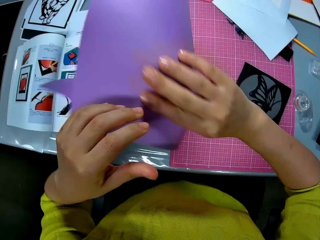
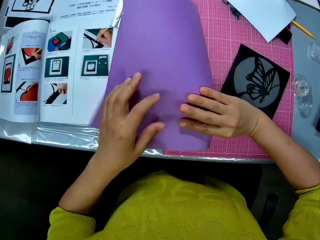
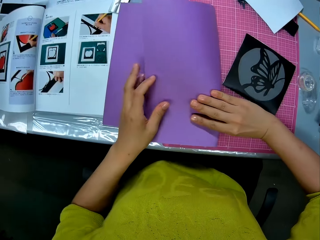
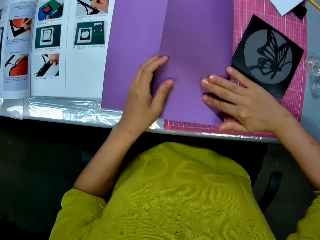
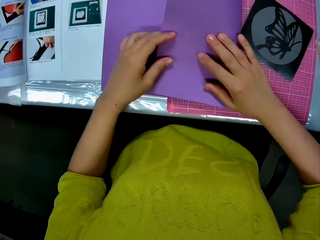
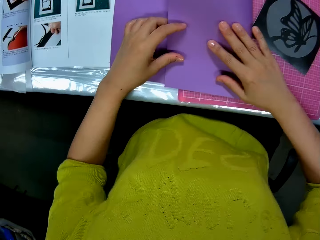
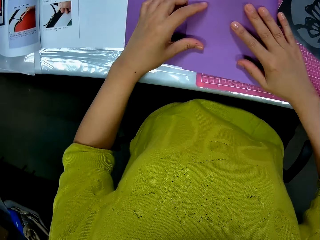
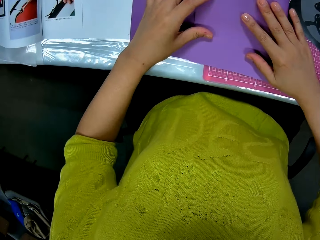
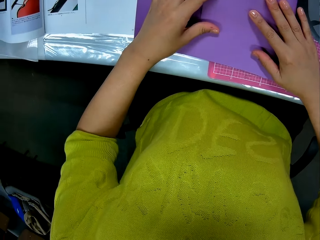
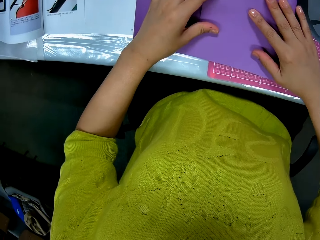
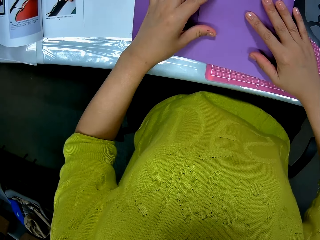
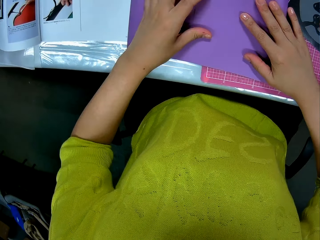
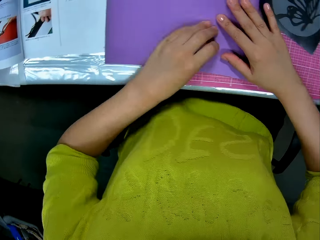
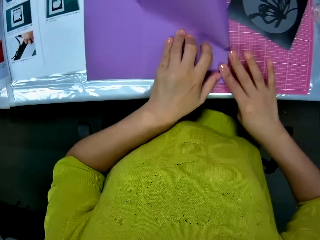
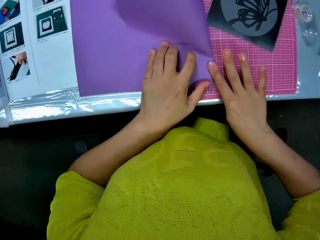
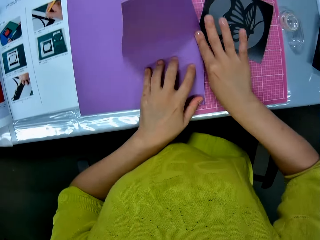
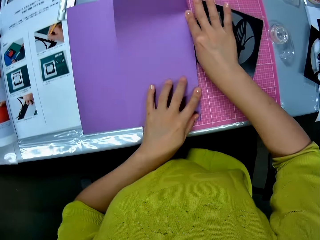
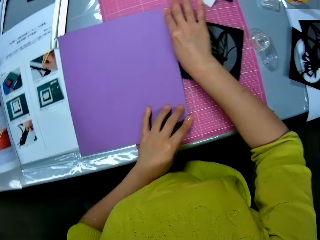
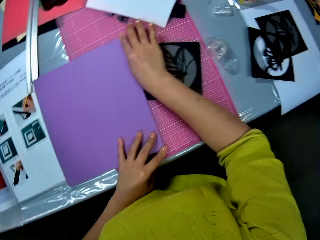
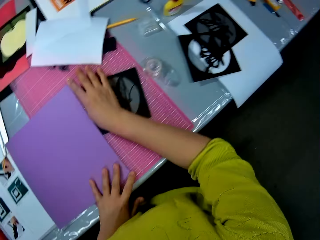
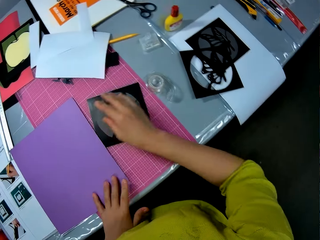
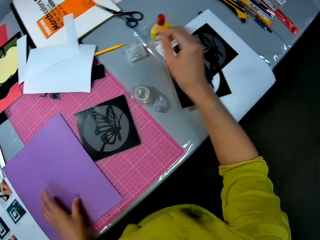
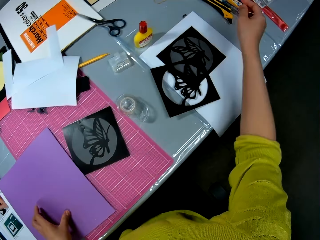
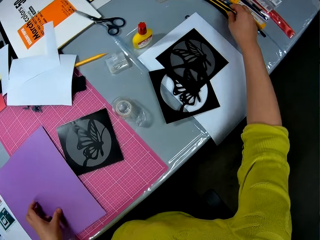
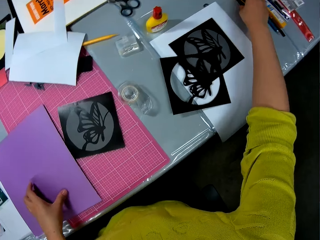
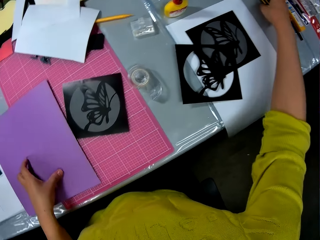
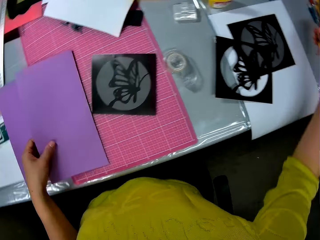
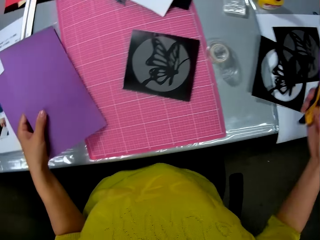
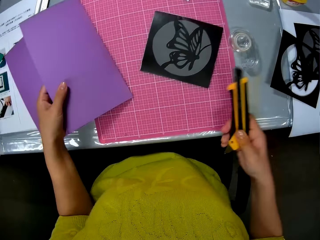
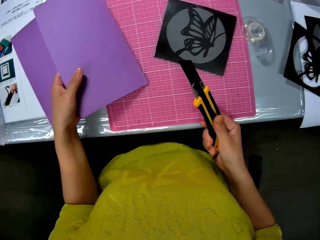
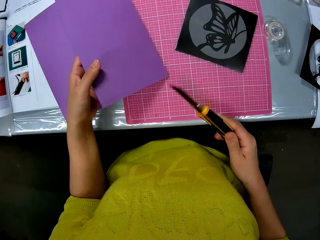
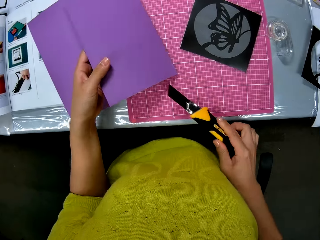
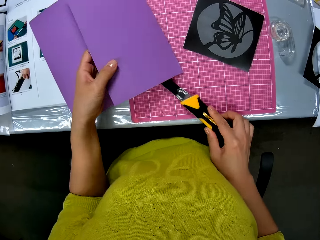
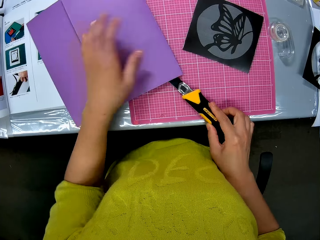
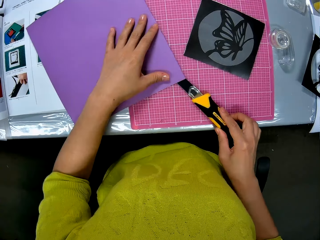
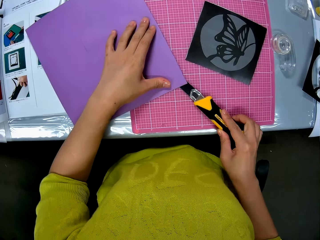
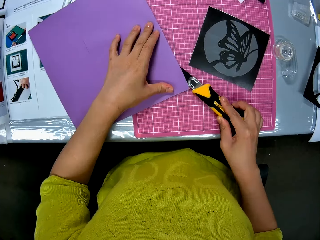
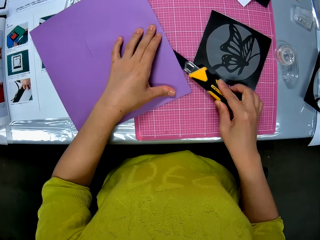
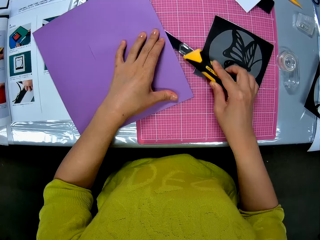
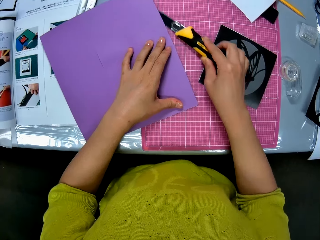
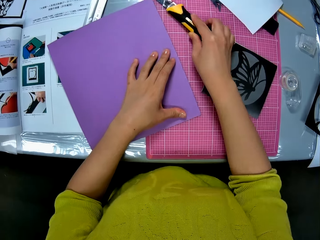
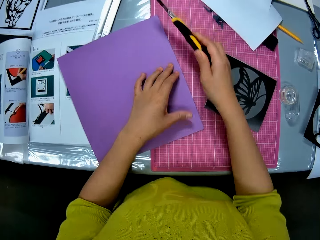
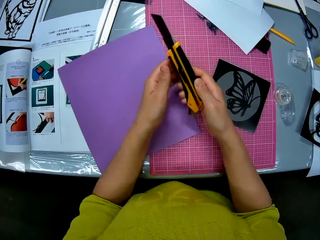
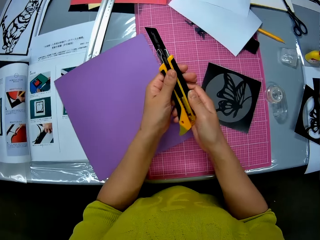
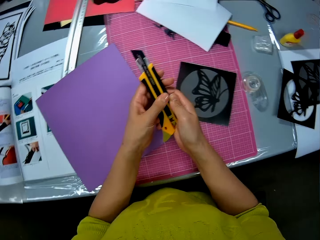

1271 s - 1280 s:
The camera wearer turns the luminous paper. They place the luminous paper on the cutting mat. They press on the luminous paper with her hand, move her hand backwards and push the luminous paper backwards. They pick up a knife cutter with his right hand. They move her hand towards her. They push out a blade of the knife cutter with his right hand. They cut the purple paper with the knife cutter.

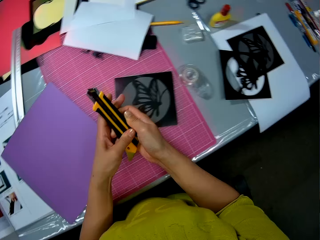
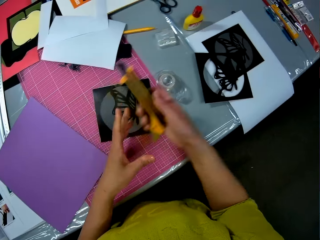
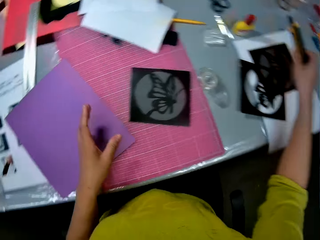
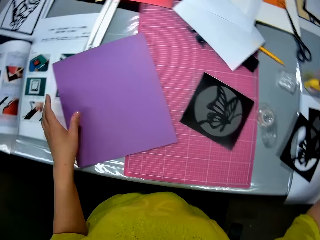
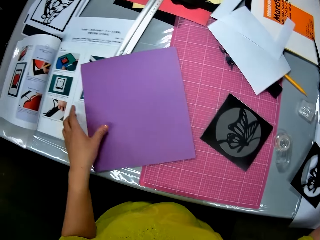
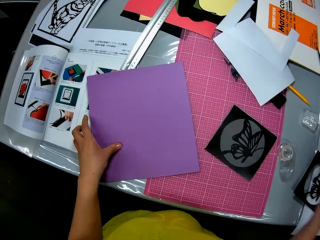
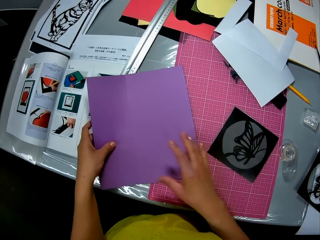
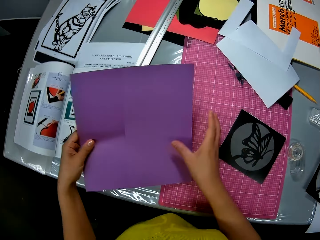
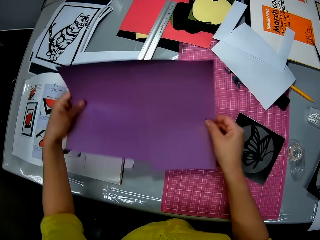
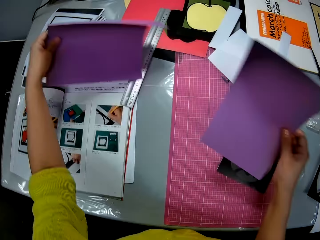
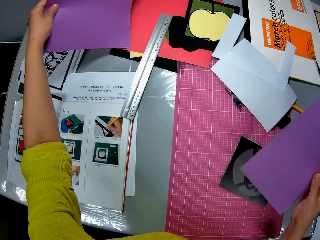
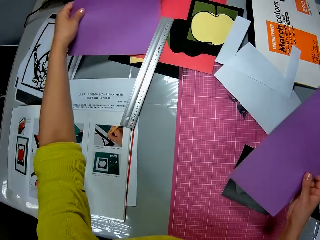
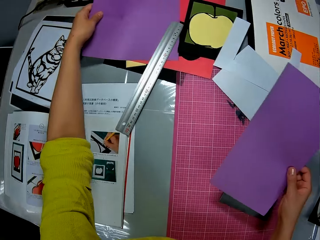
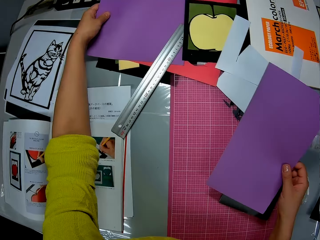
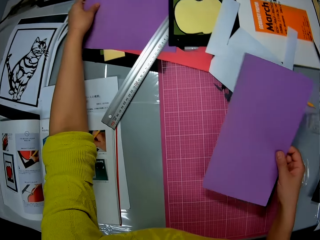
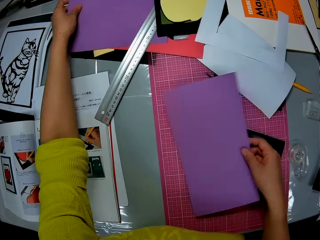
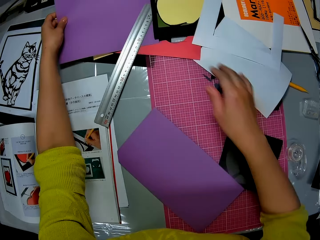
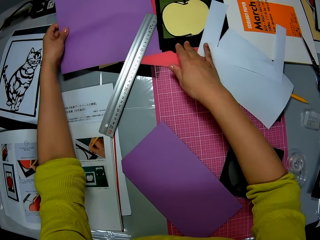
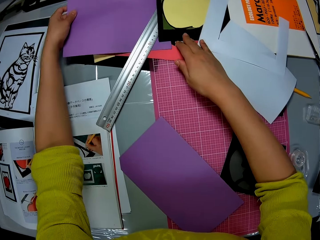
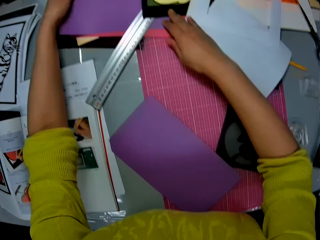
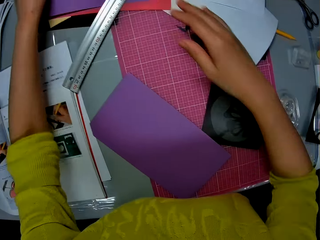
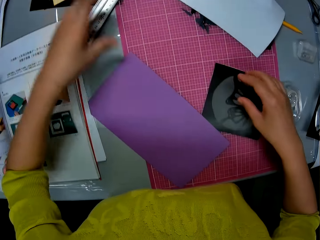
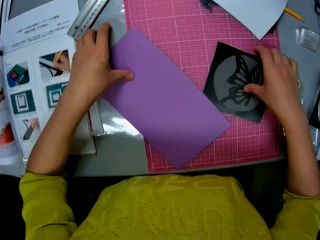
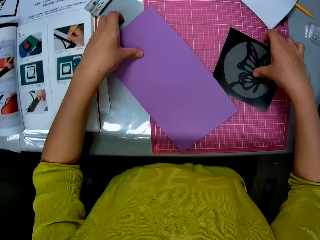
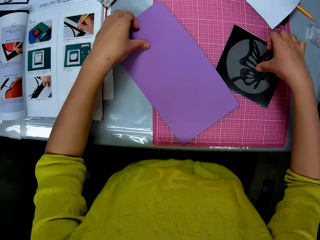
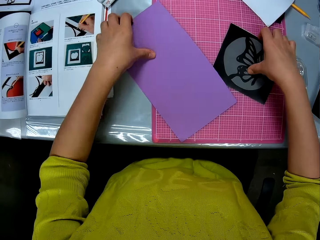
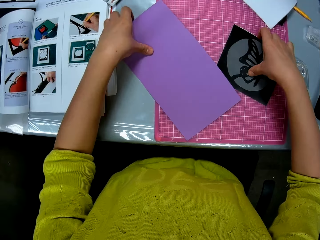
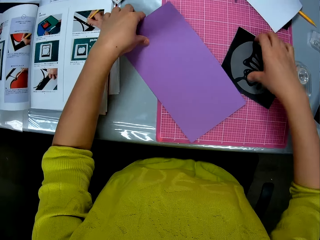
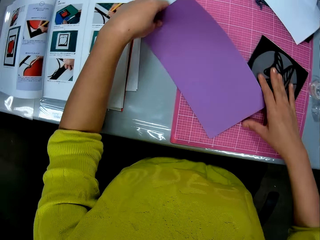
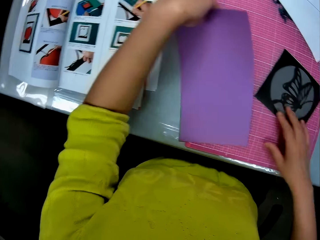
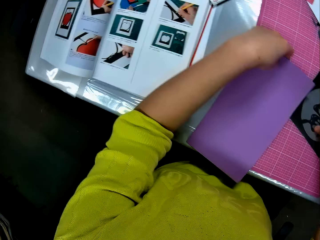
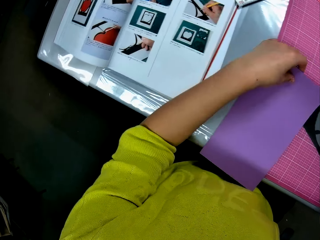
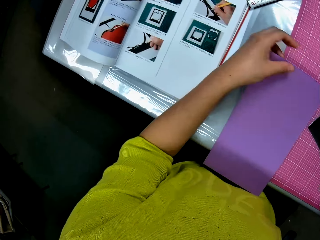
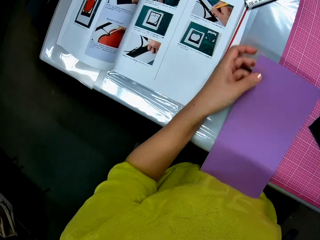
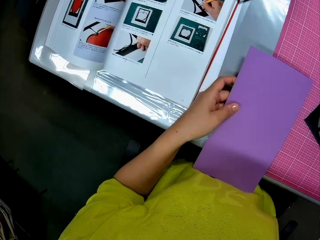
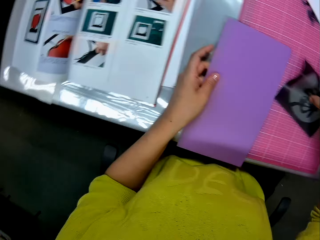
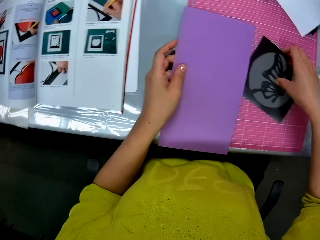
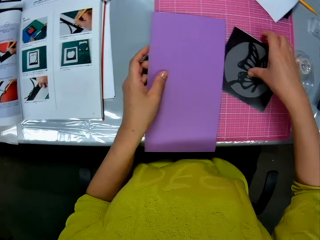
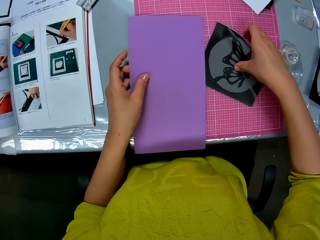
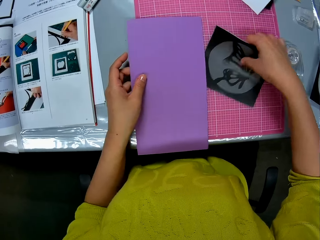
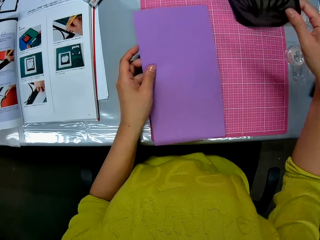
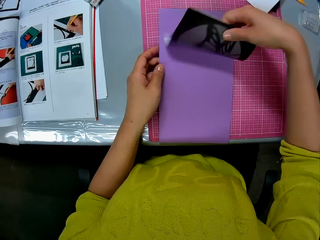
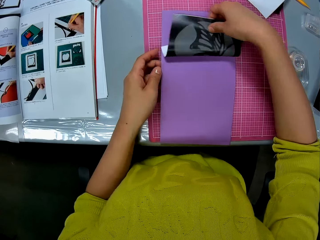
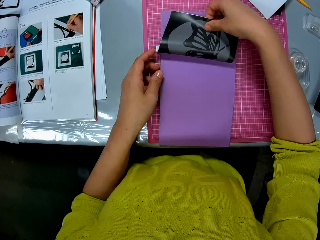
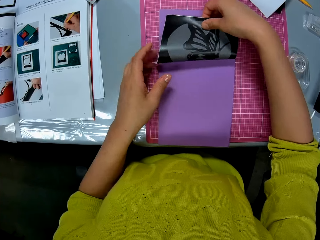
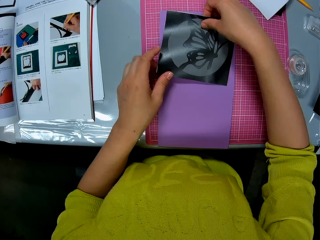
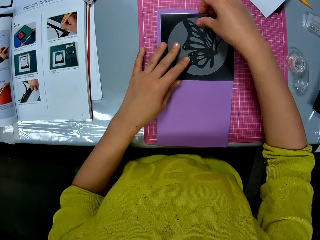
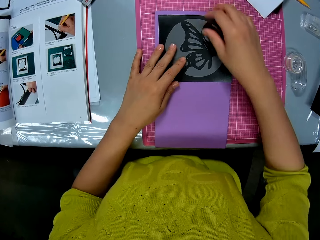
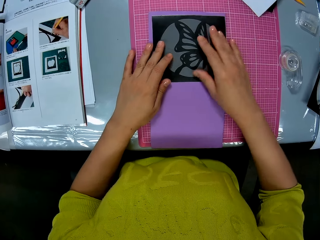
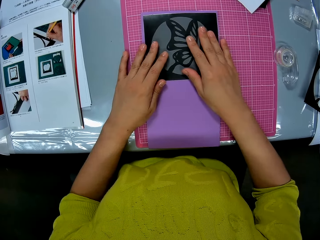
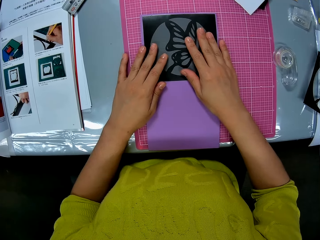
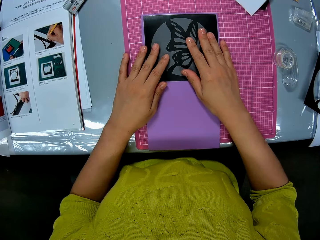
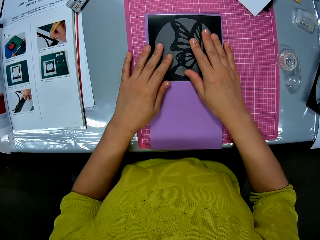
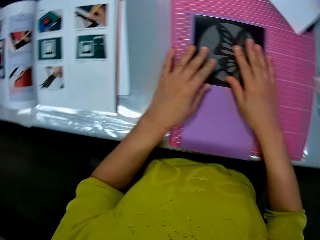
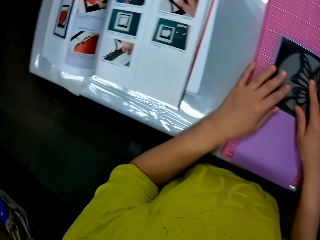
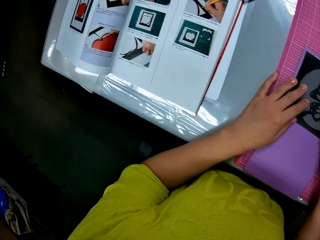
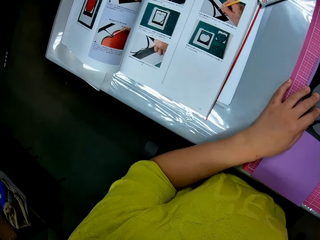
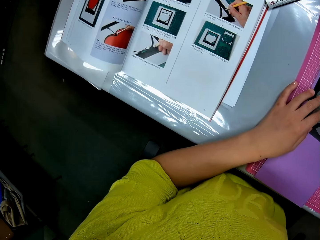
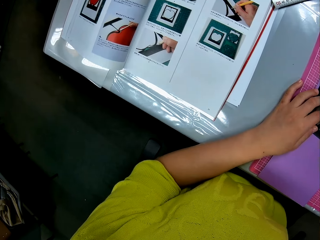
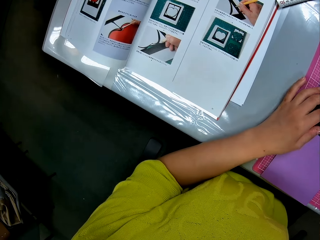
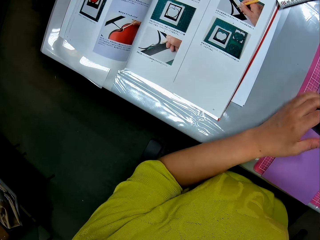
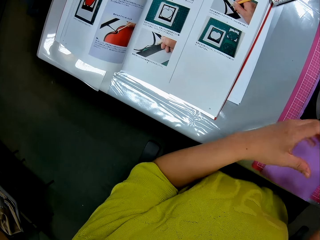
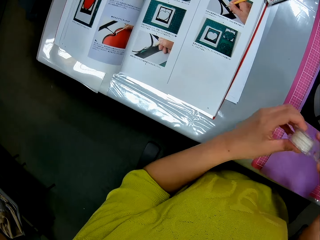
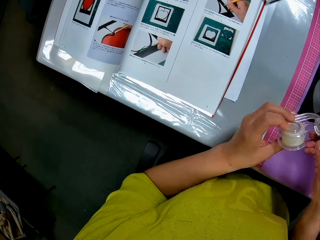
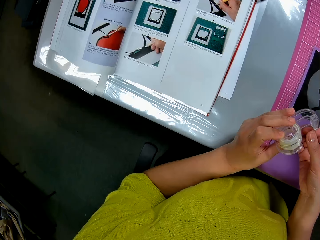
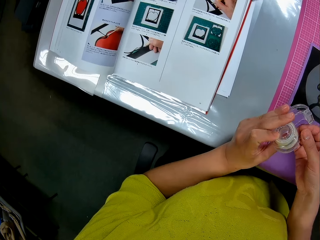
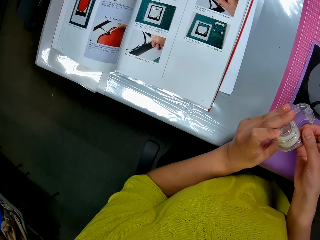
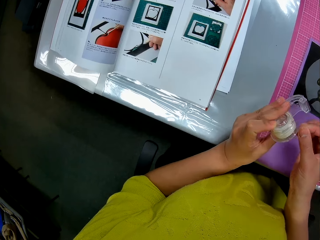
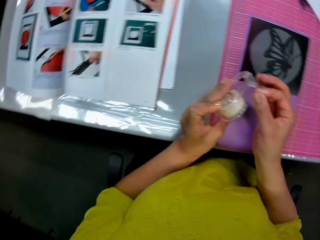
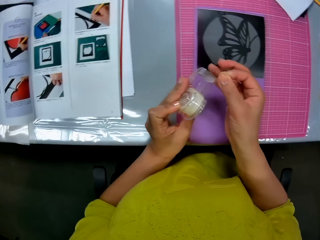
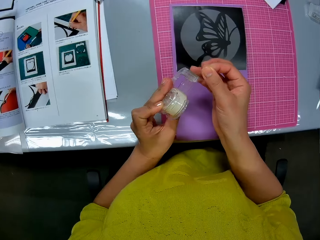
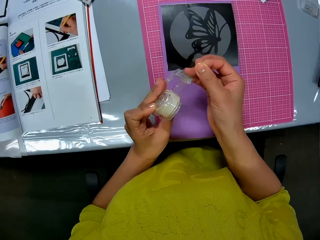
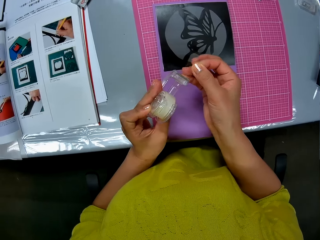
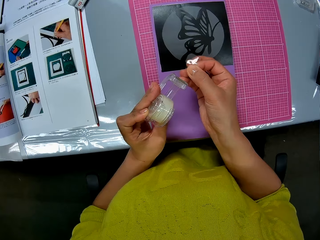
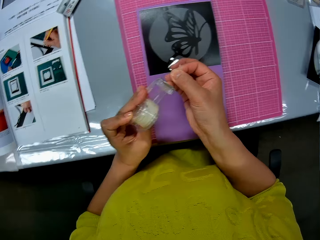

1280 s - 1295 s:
The camera wearer presses on a button on the utility knife. They push in the blade of the knife cutter with his left hand. They return the knife back to its original position. They drop the knife cutter on the table with his right hand. They move her hand towards her. They lift up the luminous paper. They separate the pieces of purple paper with his hands. They move her hand forwards. They place the luminous paper on the other pieces of paper. They throw the other luminous paper on the cutting mat. They move her hand forwards. They place her hand on the other pieces of the luminous paper. They put a big piece of the purple paper on the table. They move her hand towards her. They hold the luminous paper with her hand. They hold the cut out with her other hand. They pick up a piece of the purple paper on the table with his left hand. They move the luminous paper towards her. They arrange the piece of purple paper and the picture together with his hands. They lift up the cut out with her hand. They place the cut out on the luminous paper. They stare at the book. They pick up an adhesive tape with his hands. They pull on the cello tape with her hand.
